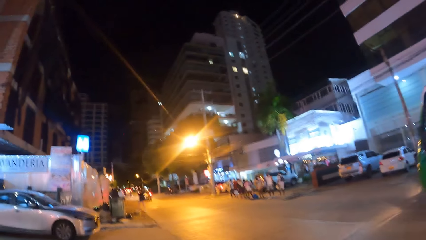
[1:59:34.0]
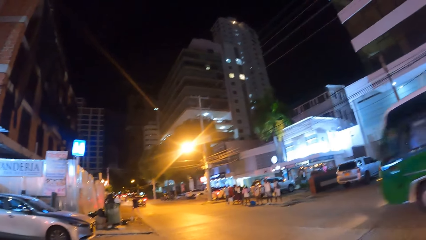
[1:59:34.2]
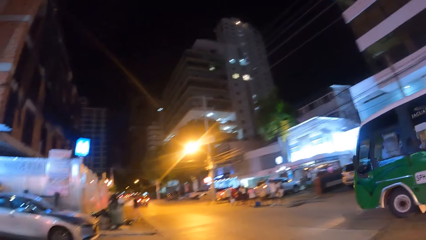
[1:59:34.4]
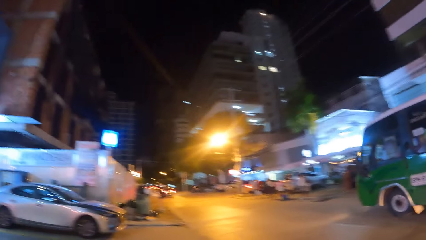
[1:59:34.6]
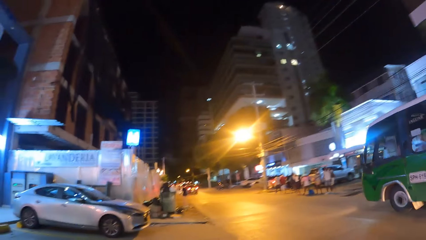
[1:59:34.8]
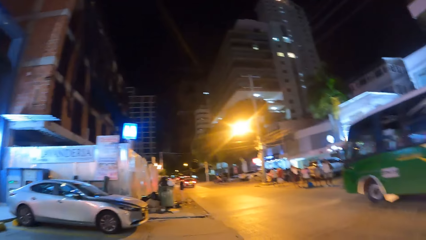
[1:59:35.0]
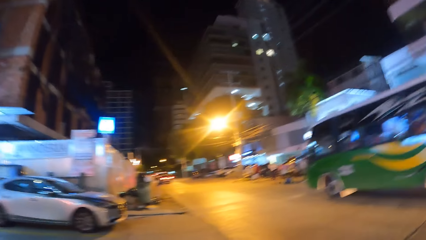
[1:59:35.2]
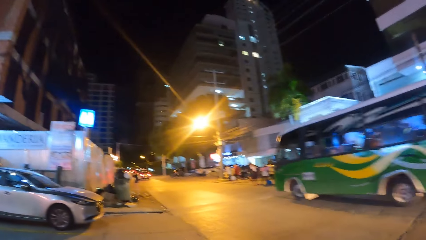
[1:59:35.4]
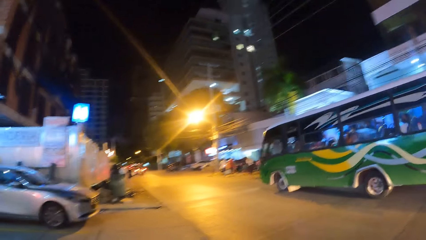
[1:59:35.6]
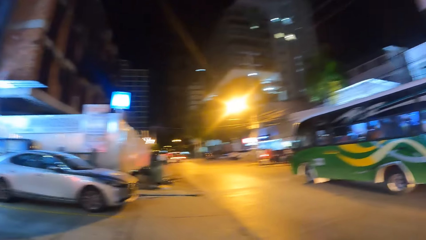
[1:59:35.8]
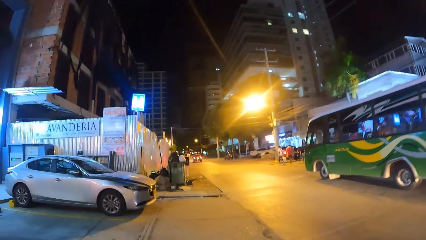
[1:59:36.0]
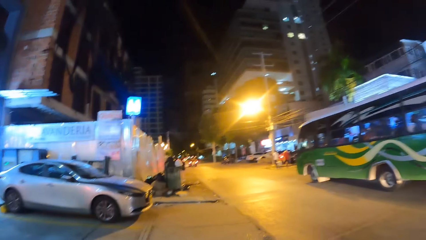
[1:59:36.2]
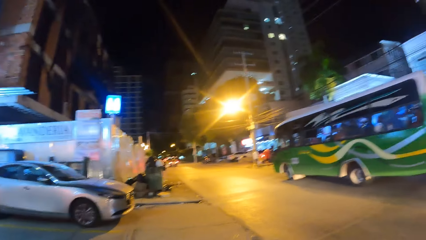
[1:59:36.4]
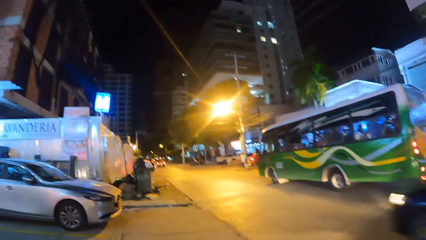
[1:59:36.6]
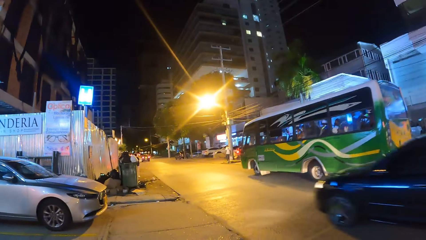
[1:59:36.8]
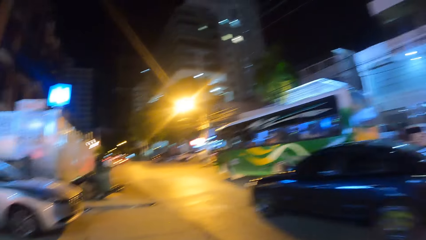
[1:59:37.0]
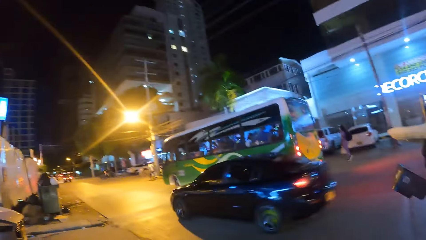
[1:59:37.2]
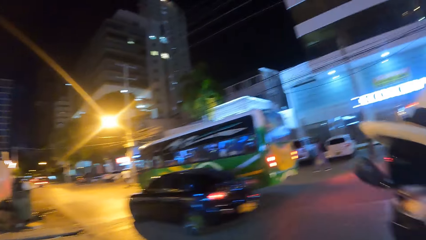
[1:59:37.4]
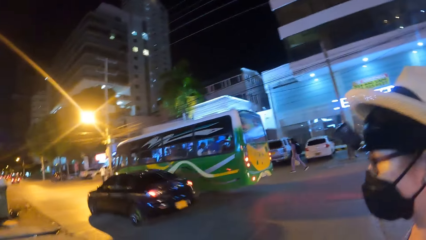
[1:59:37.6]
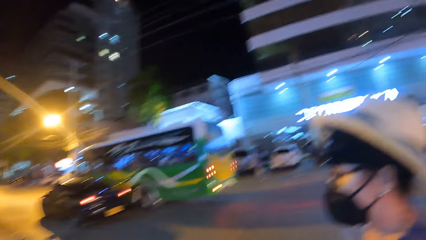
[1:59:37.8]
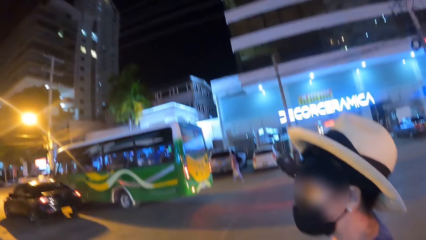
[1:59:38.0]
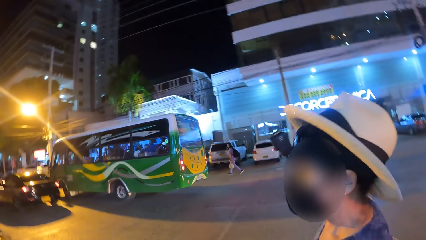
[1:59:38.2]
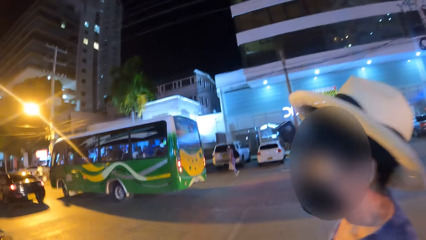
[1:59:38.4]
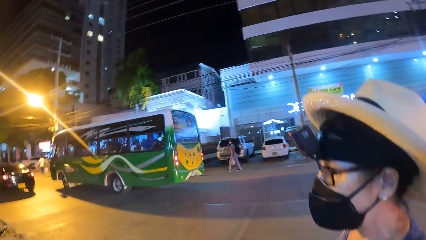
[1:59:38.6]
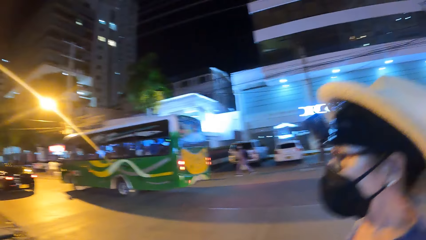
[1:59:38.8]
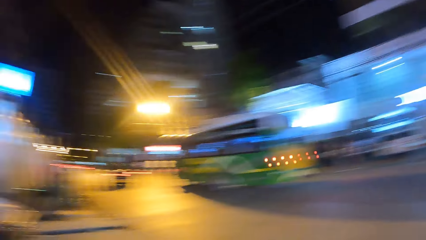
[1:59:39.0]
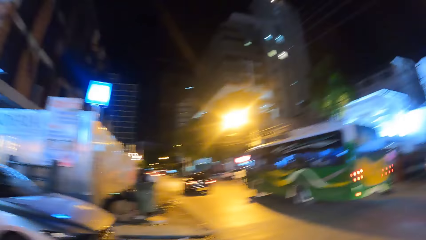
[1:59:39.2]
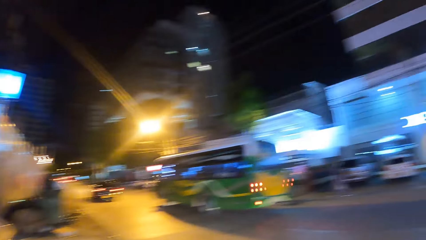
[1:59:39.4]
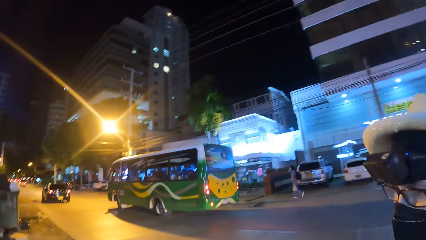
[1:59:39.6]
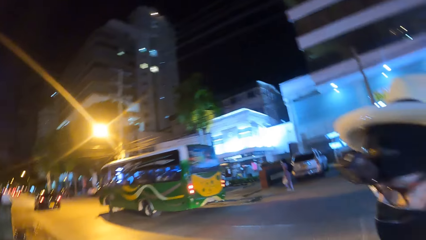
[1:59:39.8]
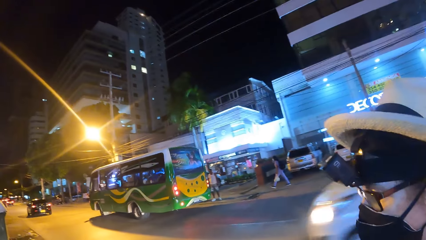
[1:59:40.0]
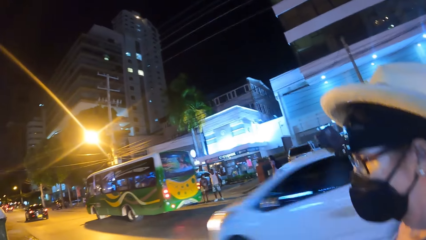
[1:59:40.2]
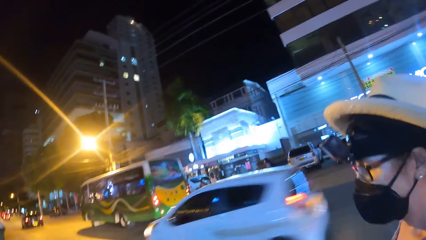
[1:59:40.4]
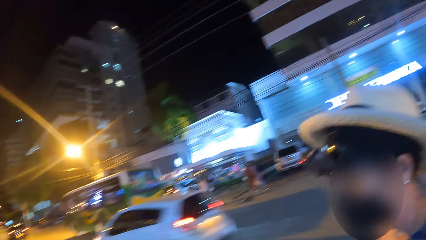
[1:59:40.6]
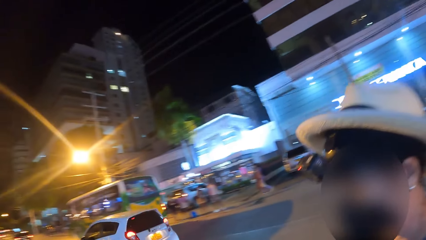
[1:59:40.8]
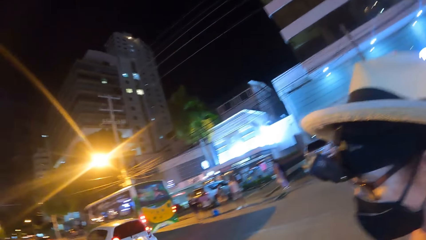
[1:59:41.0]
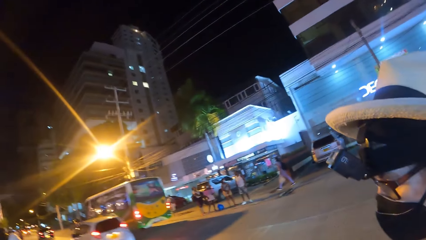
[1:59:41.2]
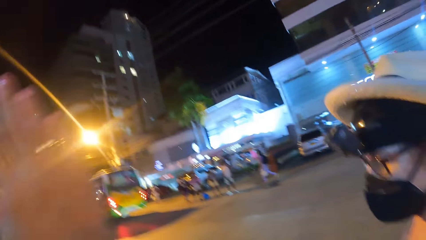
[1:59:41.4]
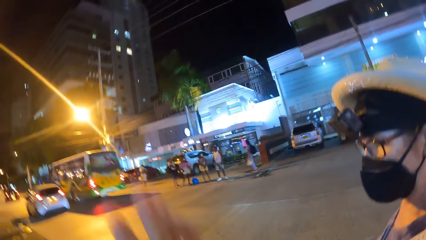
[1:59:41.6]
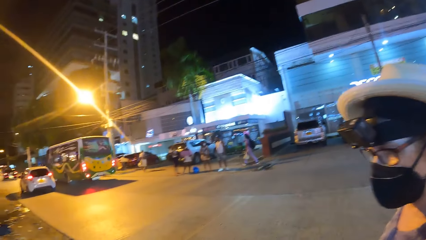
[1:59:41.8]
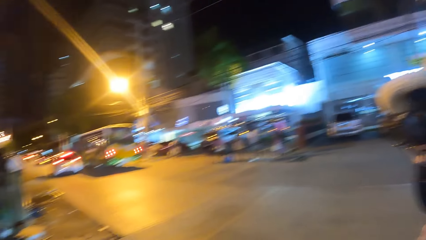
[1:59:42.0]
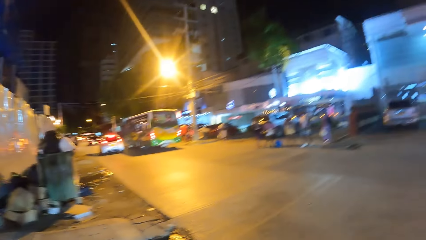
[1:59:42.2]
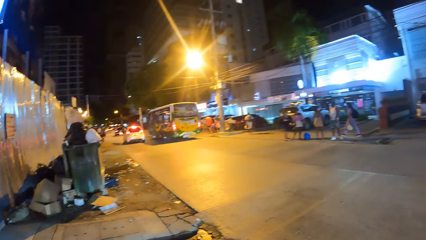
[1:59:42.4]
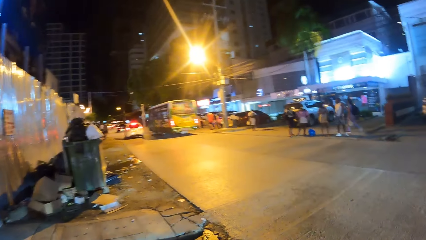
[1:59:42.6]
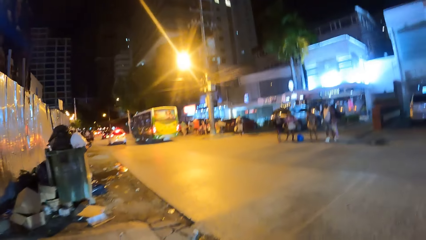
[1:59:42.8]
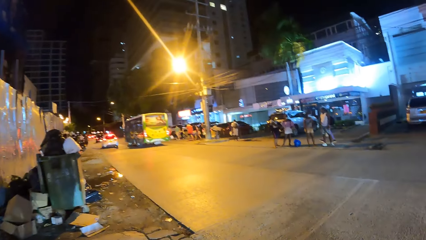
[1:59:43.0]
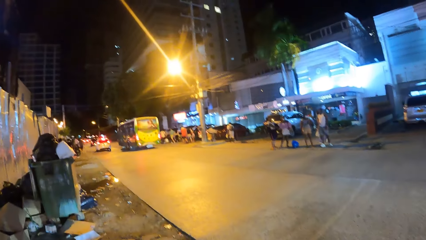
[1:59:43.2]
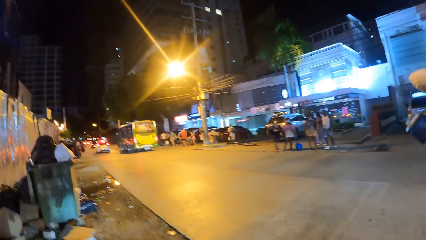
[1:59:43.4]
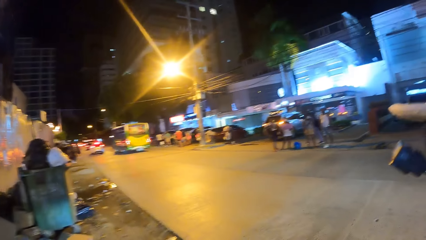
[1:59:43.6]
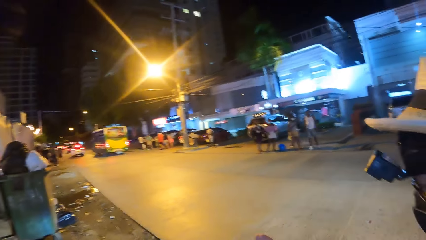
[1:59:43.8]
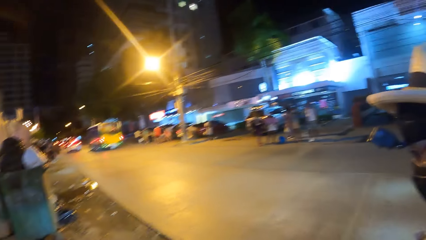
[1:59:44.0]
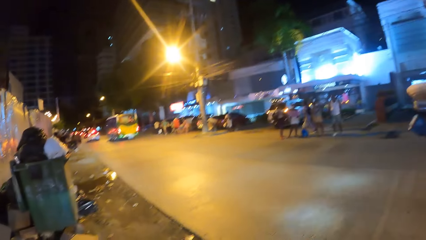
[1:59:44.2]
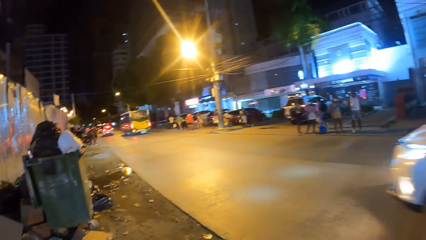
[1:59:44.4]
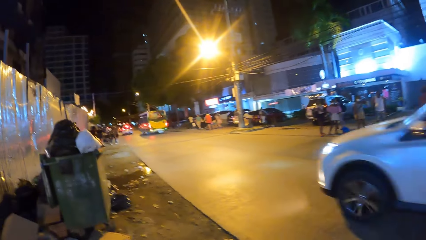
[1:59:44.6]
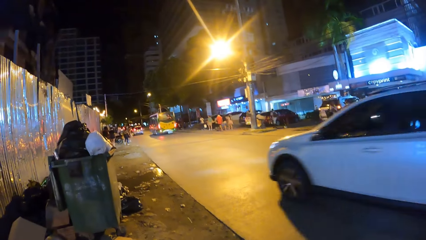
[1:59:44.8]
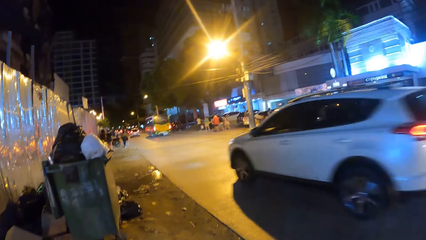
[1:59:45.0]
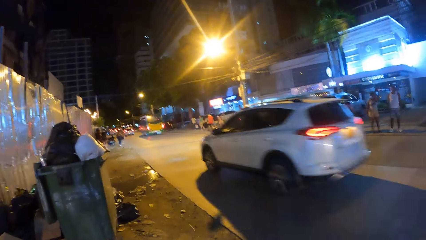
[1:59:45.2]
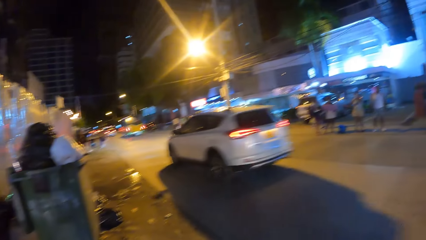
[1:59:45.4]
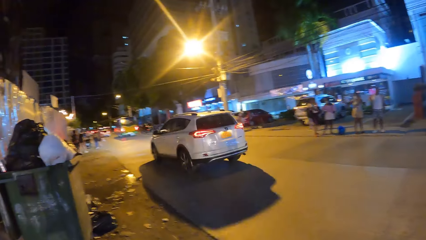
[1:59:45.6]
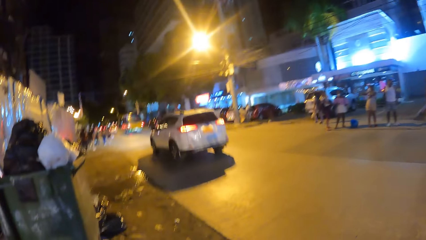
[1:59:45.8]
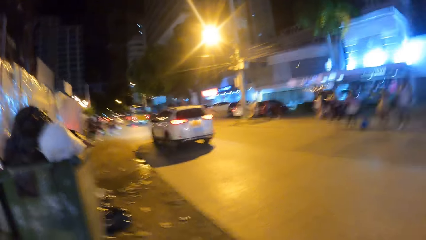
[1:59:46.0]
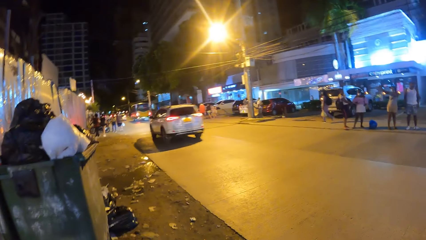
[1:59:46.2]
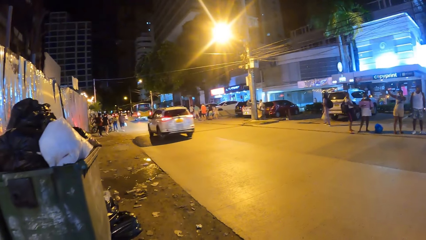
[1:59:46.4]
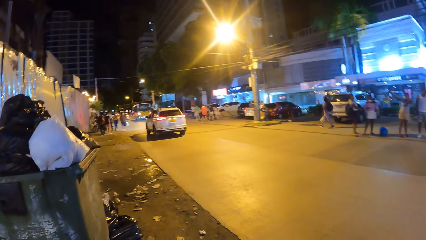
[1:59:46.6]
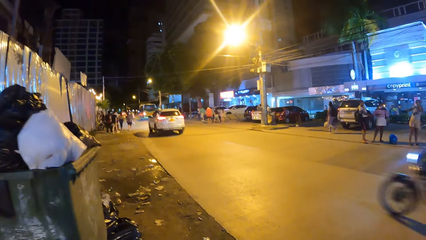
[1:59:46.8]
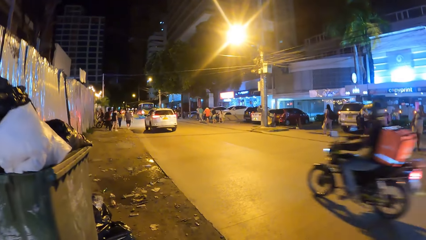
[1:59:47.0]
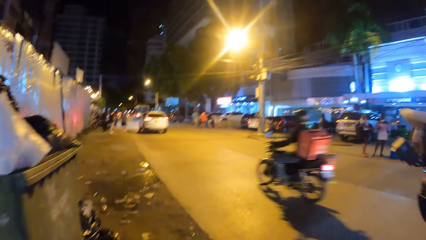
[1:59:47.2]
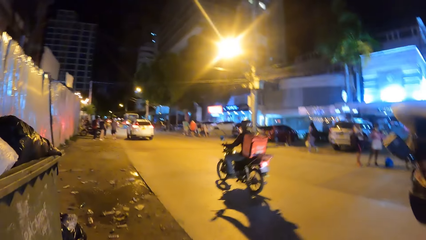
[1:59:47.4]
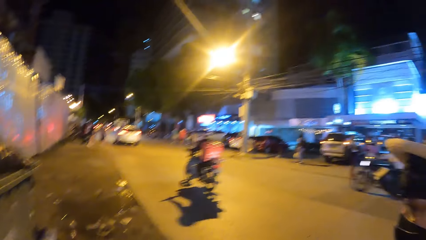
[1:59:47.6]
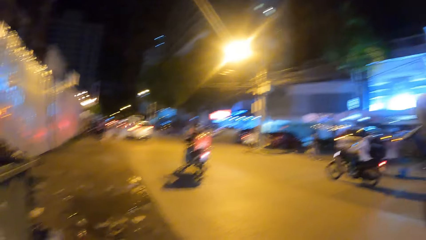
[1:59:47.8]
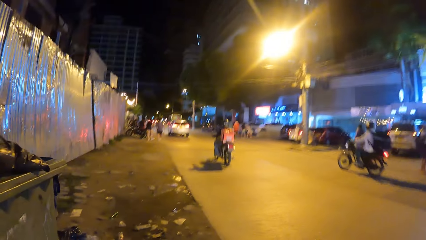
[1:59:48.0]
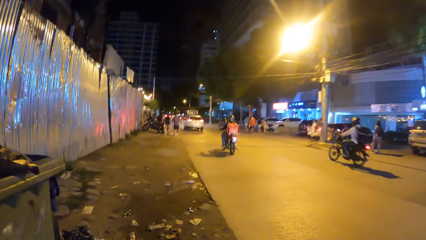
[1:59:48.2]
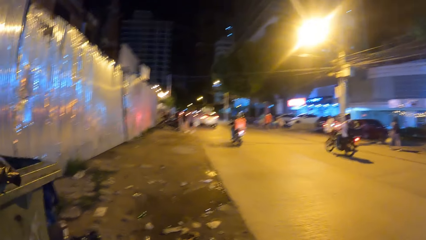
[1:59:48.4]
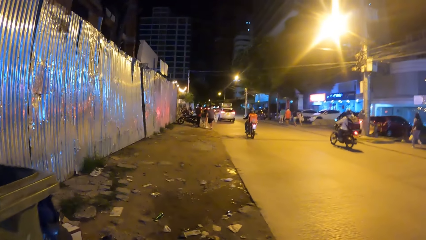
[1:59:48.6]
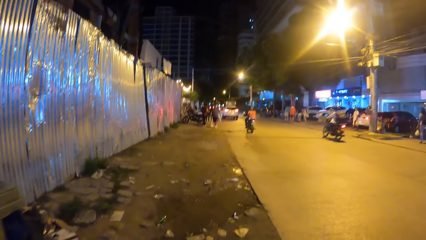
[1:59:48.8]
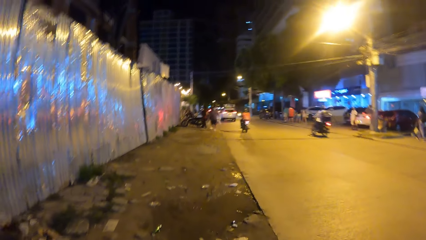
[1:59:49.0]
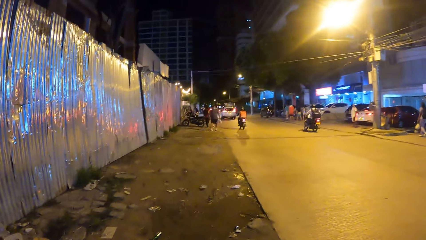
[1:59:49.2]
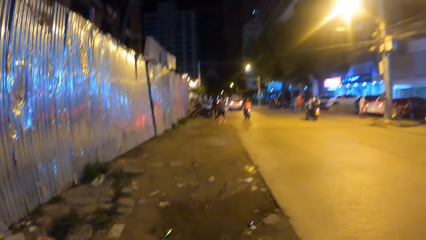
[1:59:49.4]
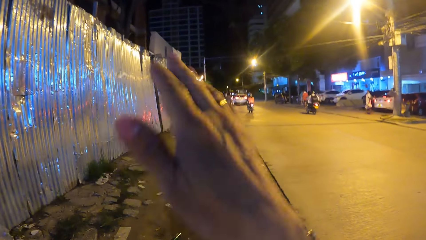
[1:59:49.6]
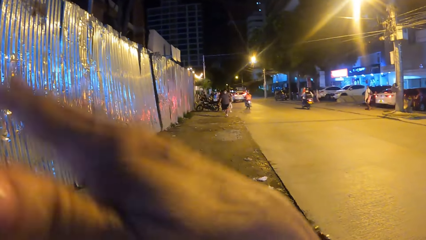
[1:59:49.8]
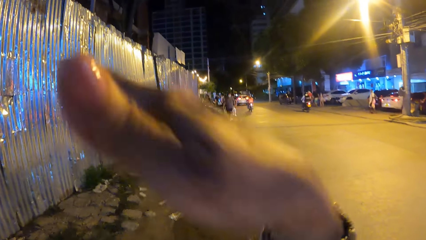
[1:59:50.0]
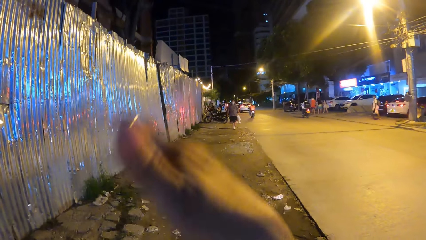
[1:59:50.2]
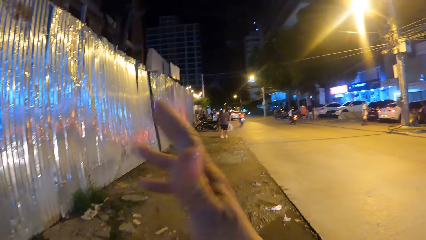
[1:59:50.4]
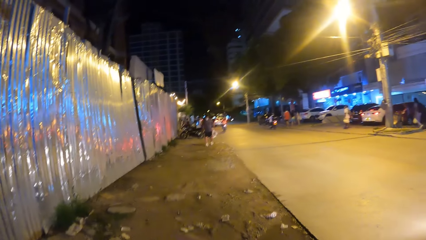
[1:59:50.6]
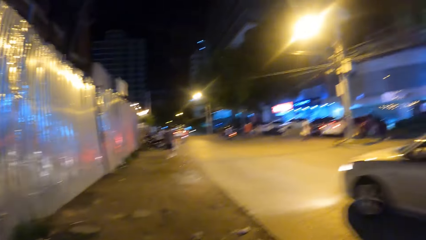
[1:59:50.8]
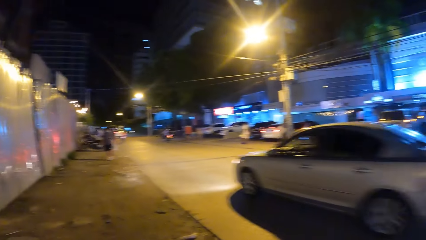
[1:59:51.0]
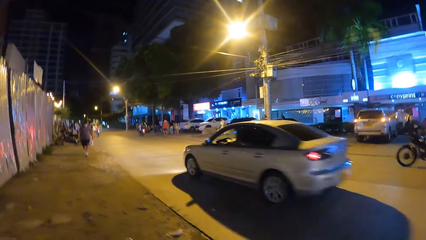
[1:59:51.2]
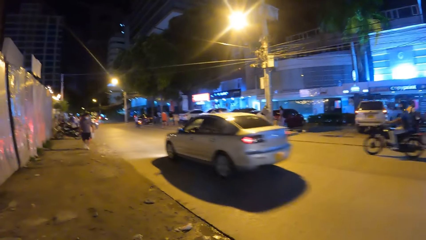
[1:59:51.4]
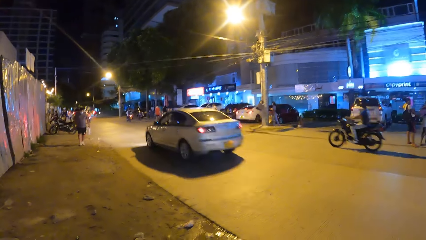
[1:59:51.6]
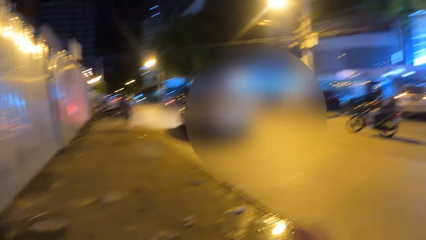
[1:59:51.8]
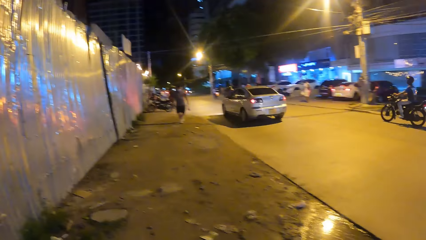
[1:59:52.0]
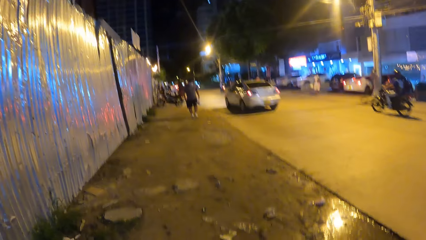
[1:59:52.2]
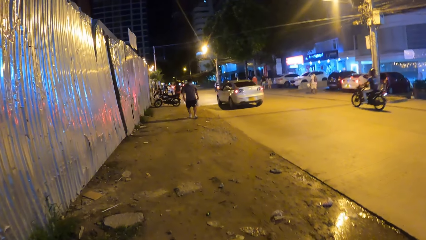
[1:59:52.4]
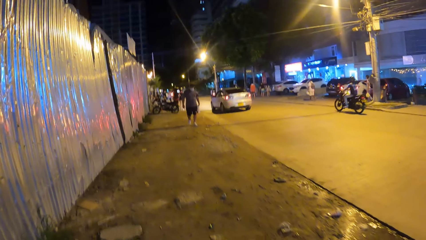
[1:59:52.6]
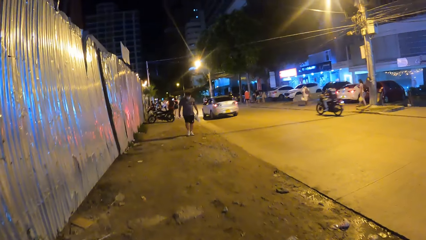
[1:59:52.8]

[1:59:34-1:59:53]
The camera wearer walks around the open area and looks at a person. They do a hand gesture and walk around the open area. They do a hand gesture and walk around the open area.
